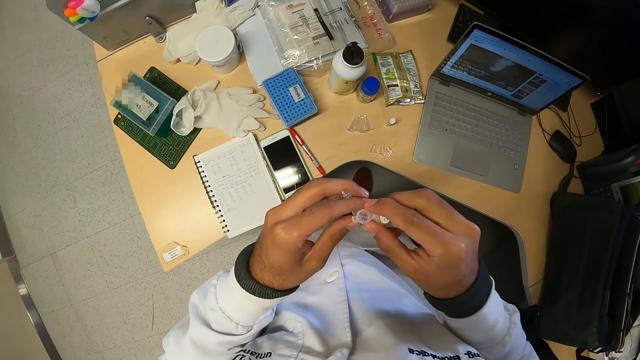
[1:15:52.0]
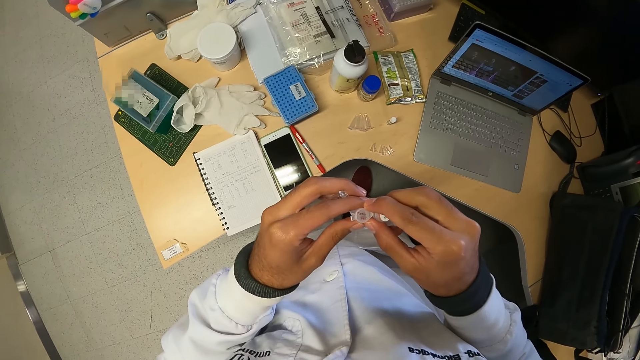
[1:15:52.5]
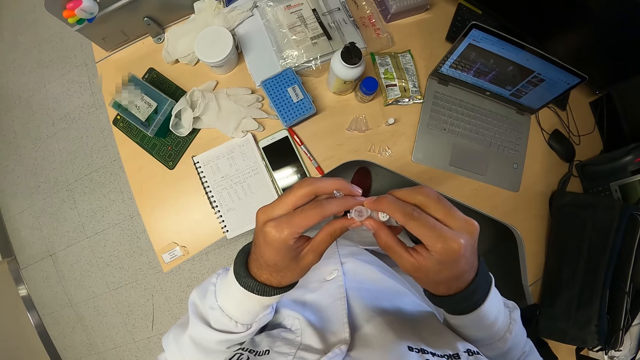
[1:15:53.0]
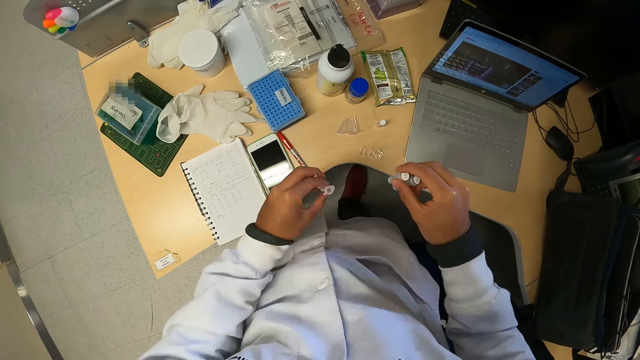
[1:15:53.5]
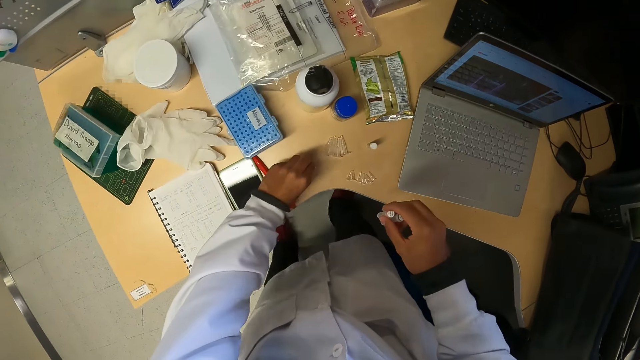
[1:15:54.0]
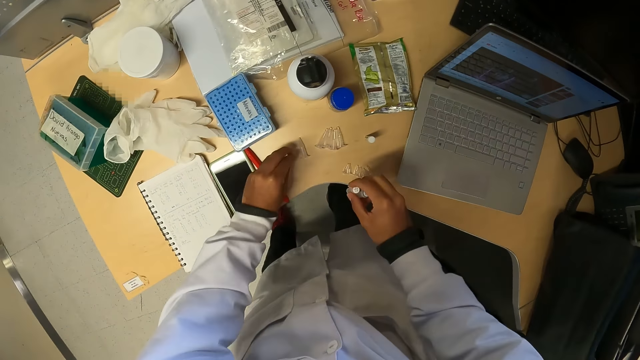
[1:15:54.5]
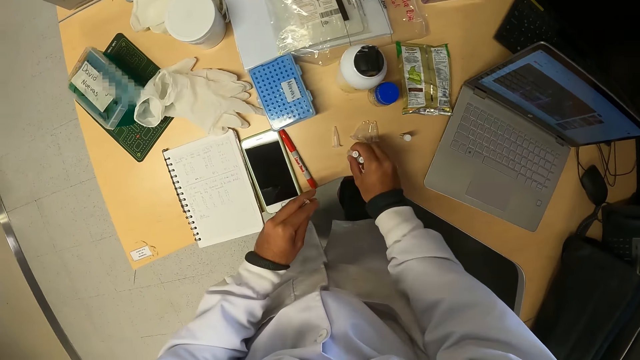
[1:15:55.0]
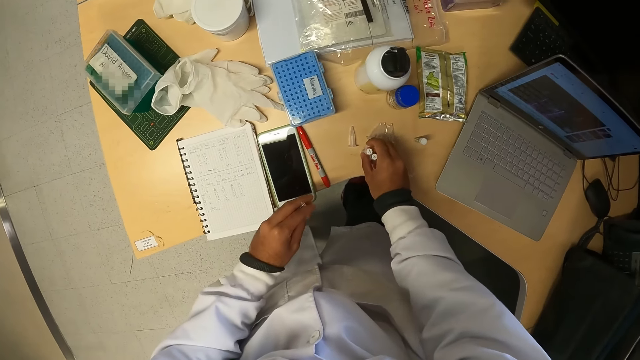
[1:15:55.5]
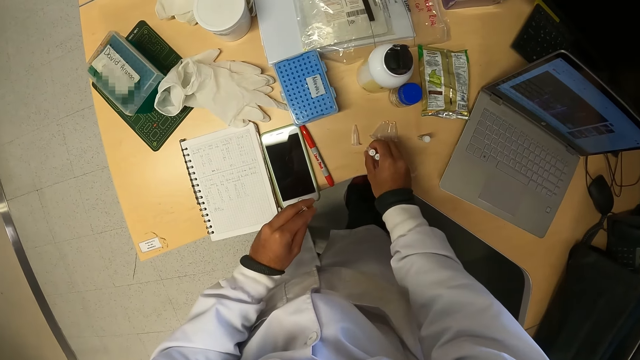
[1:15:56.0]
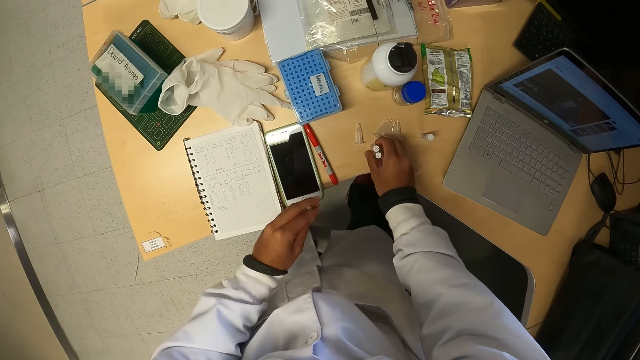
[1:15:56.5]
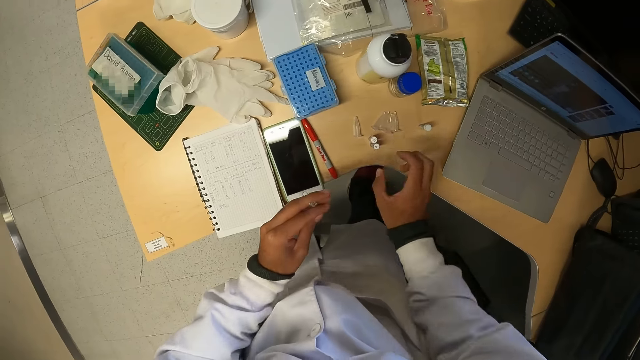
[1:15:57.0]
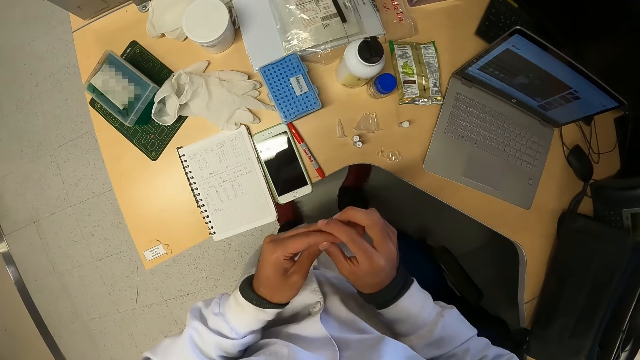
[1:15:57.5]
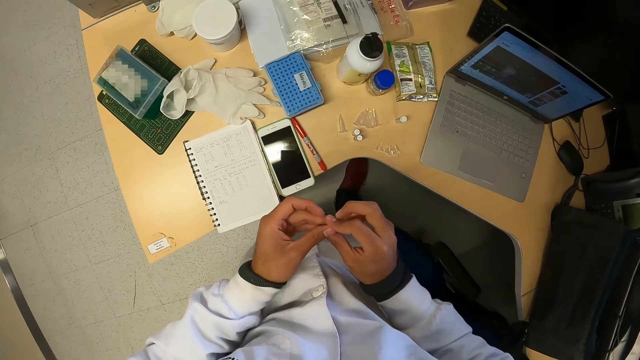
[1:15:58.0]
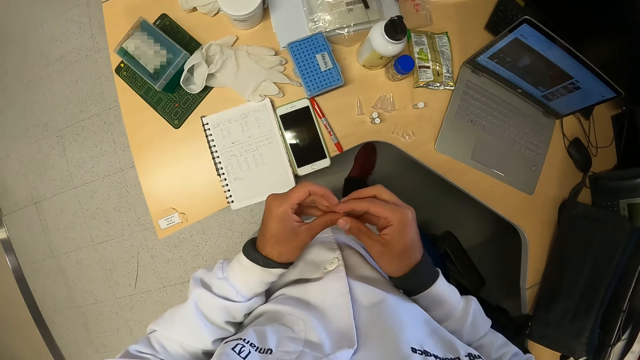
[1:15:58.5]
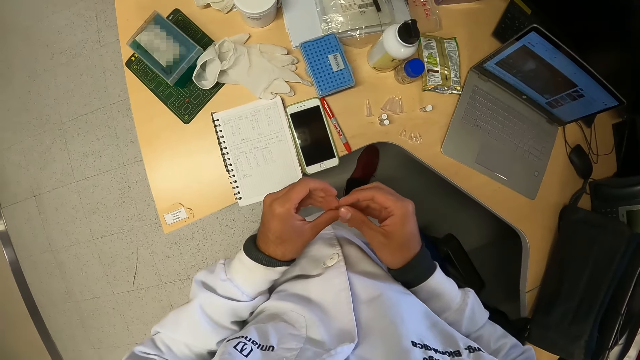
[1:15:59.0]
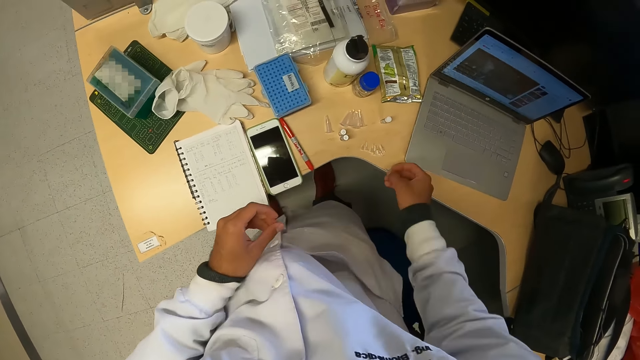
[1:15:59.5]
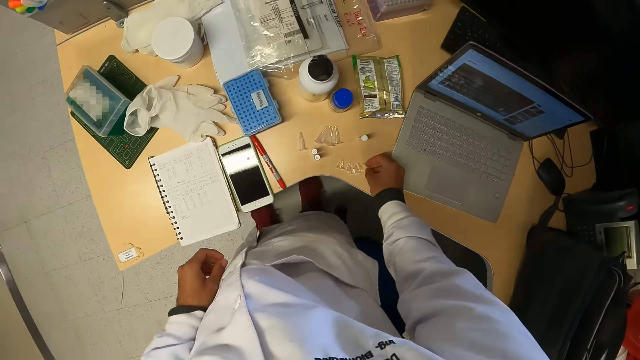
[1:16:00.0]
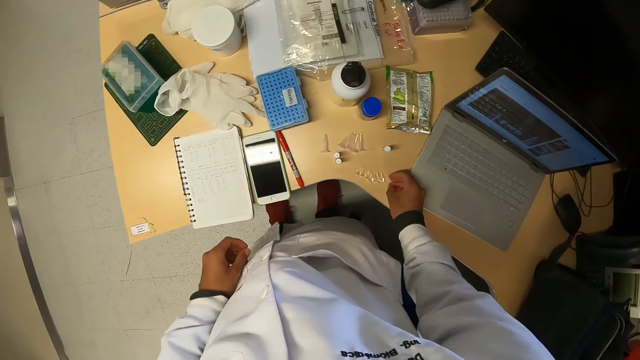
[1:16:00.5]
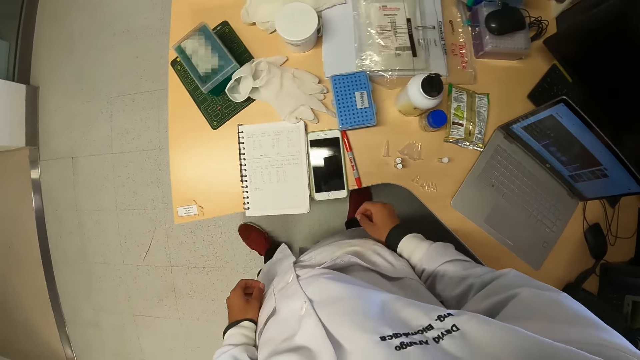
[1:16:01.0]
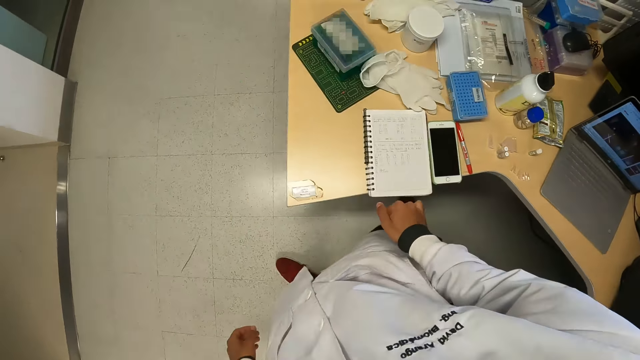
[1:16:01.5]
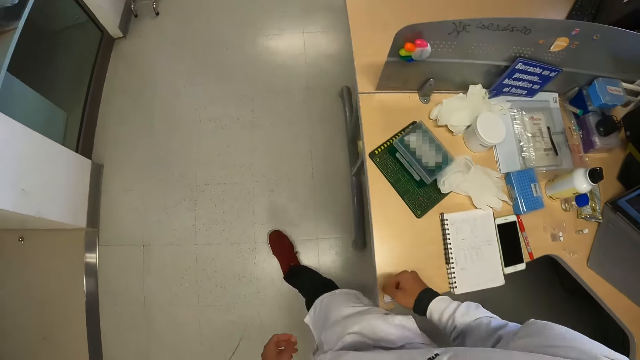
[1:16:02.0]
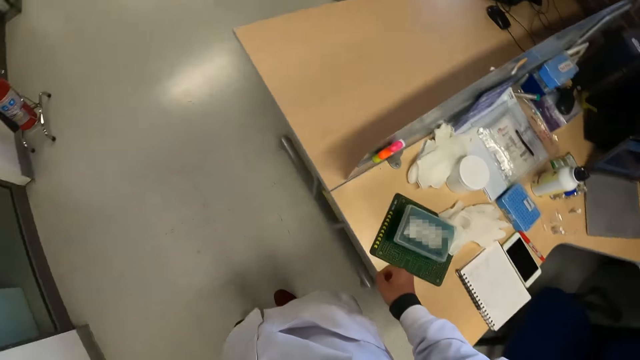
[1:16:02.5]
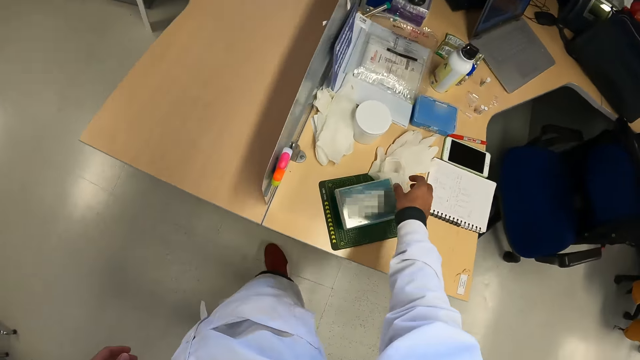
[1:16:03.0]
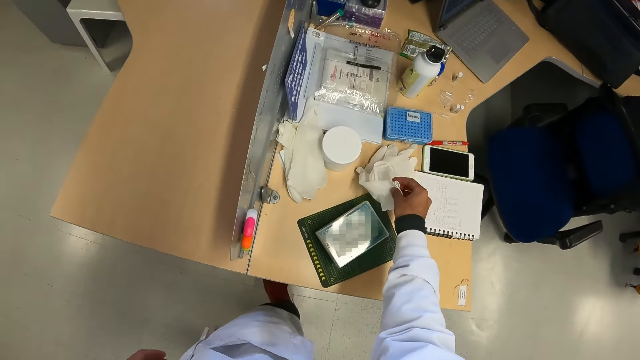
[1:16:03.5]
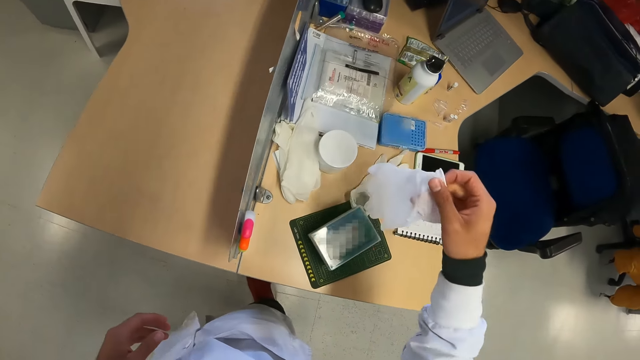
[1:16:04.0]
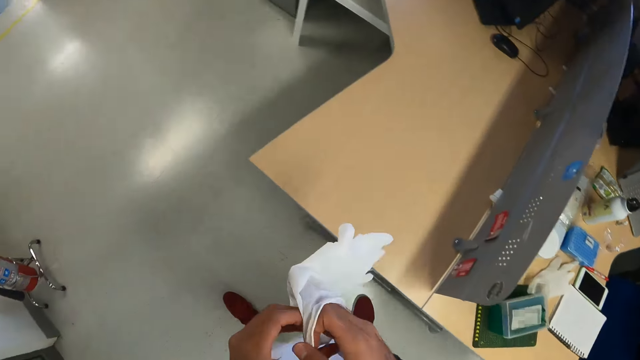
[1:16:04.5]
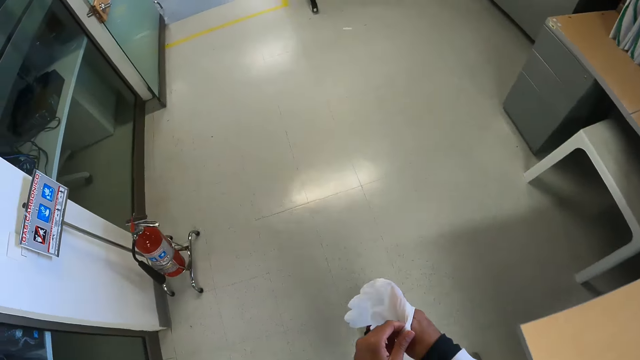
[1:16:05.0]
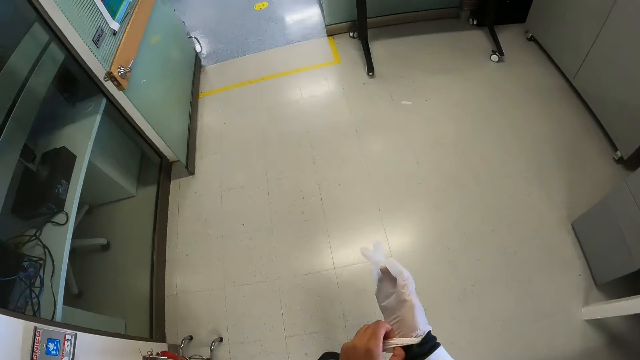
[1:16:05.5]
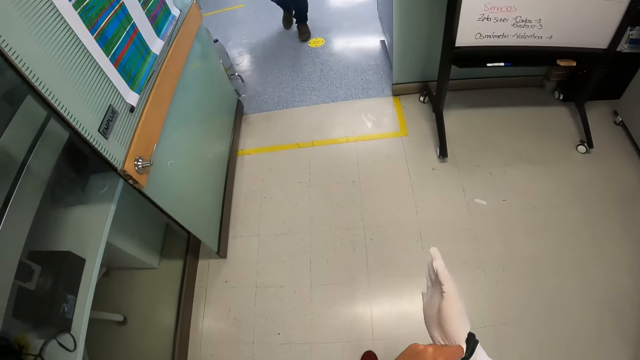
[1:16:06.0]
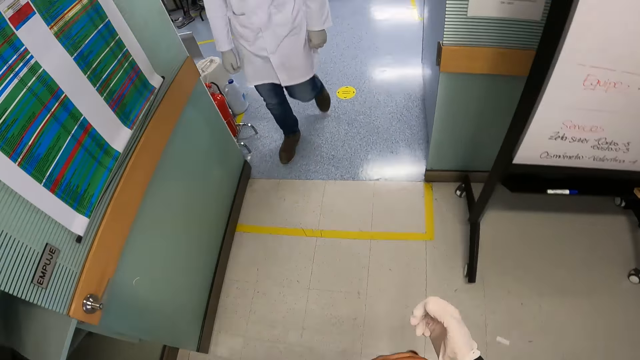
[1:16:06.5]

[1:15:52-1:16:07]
The camera wearer places the small plastic container in his left hand on the table. He drops the small plastic containers in his right hand on the table. He passes the small plastic container in his left hand to his right hand. He places the small plastic container in his right hand on the table. He walks away from the table. He picks up a hand glove from the table with his right hand. He wears the hand glove on his right hand with his left hand.

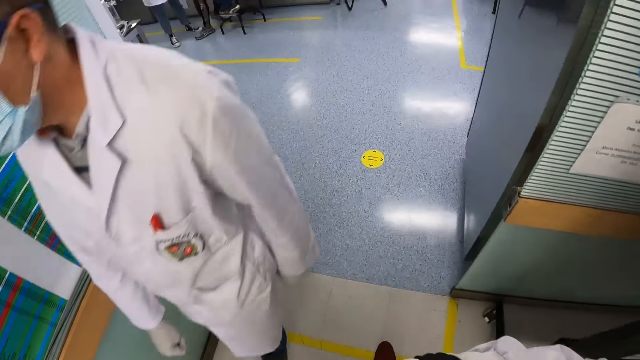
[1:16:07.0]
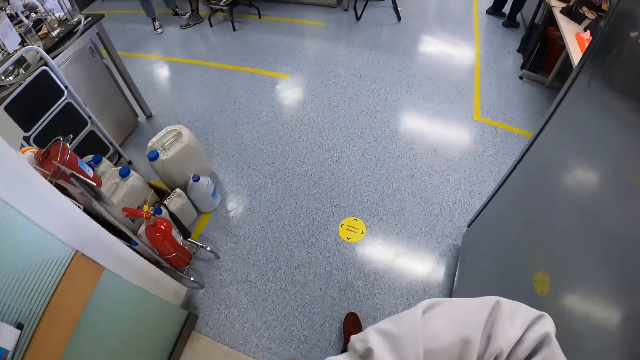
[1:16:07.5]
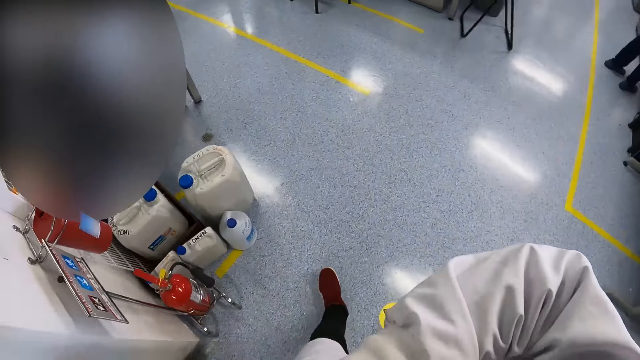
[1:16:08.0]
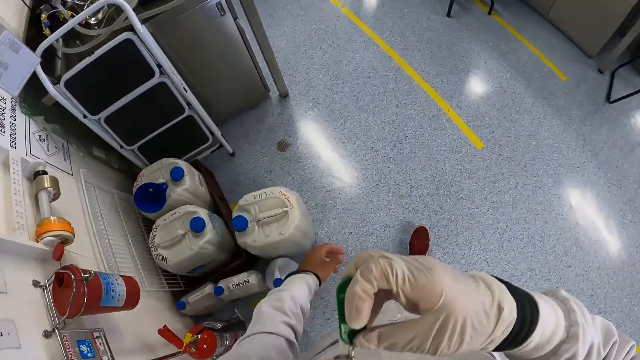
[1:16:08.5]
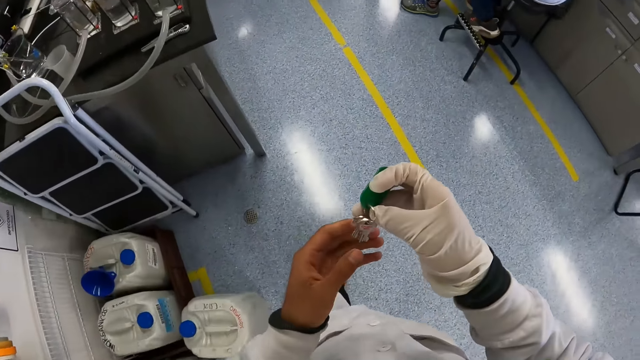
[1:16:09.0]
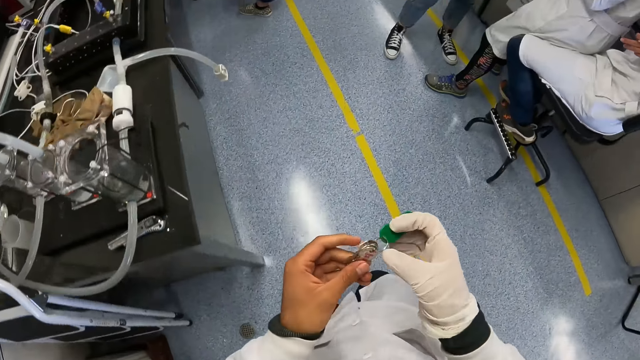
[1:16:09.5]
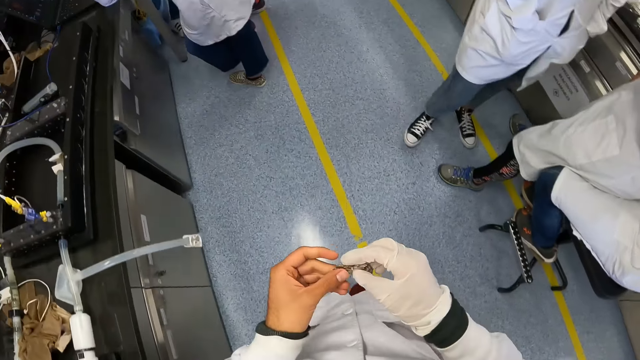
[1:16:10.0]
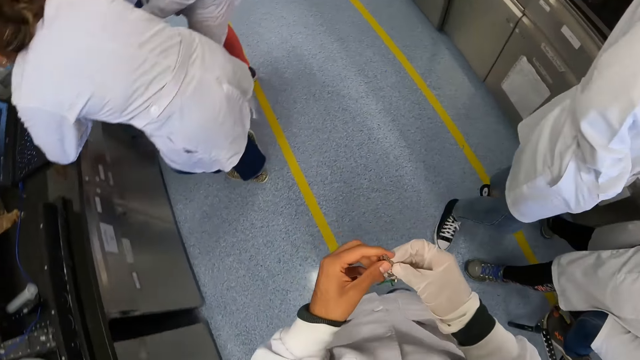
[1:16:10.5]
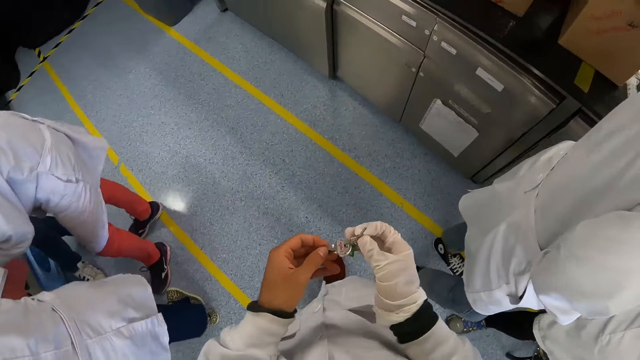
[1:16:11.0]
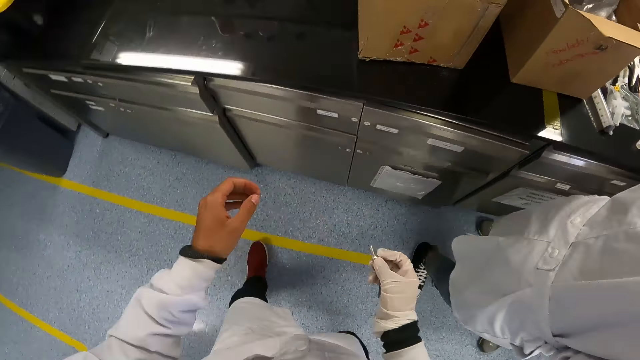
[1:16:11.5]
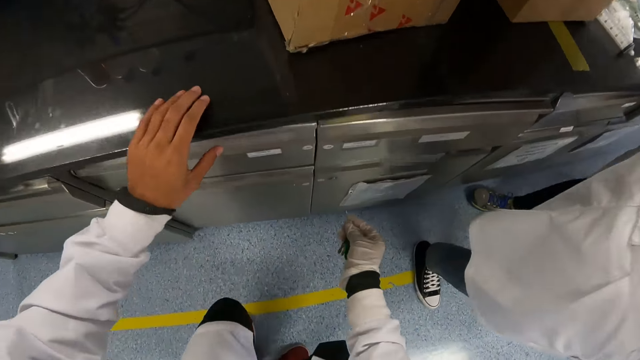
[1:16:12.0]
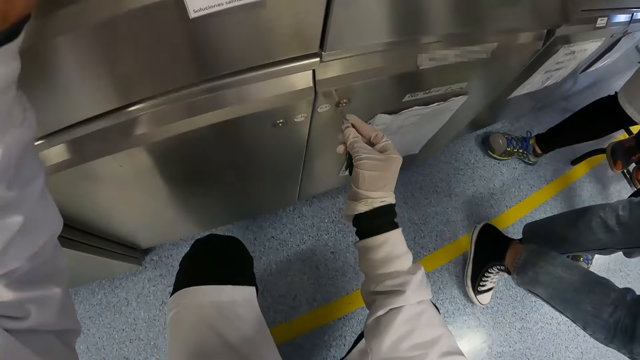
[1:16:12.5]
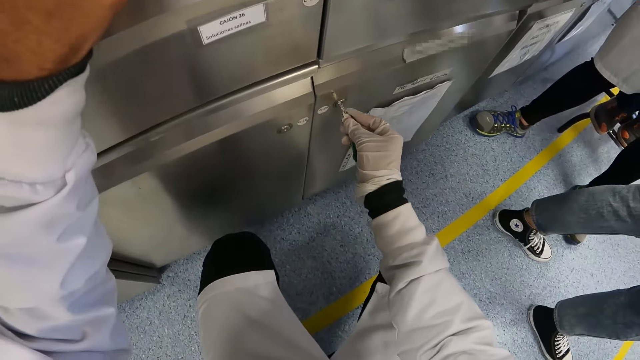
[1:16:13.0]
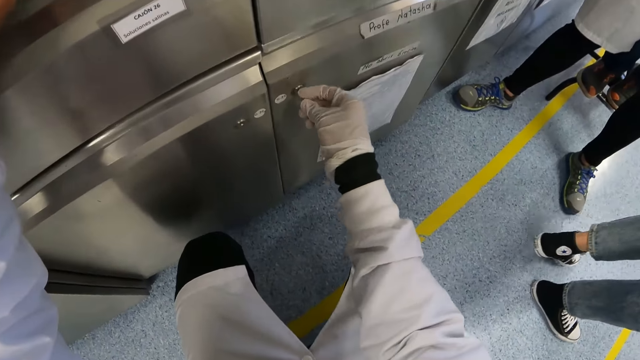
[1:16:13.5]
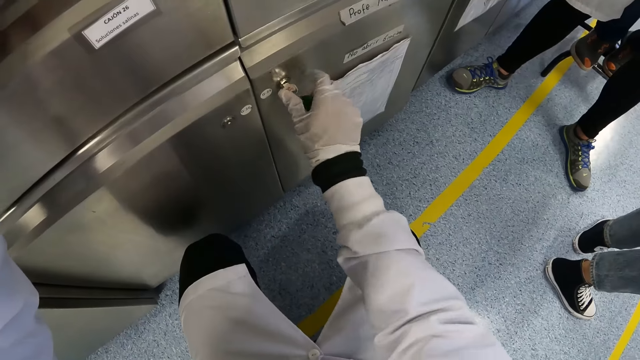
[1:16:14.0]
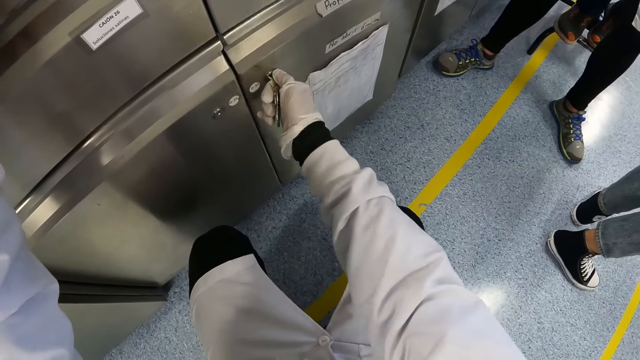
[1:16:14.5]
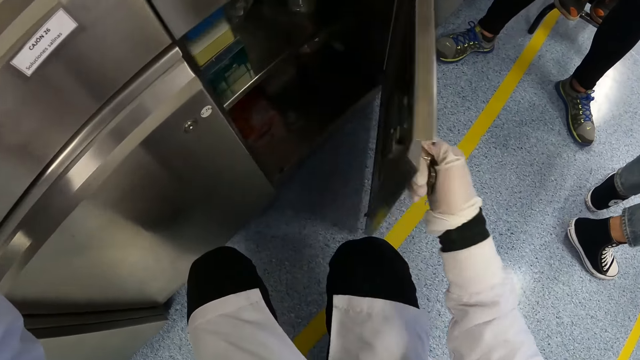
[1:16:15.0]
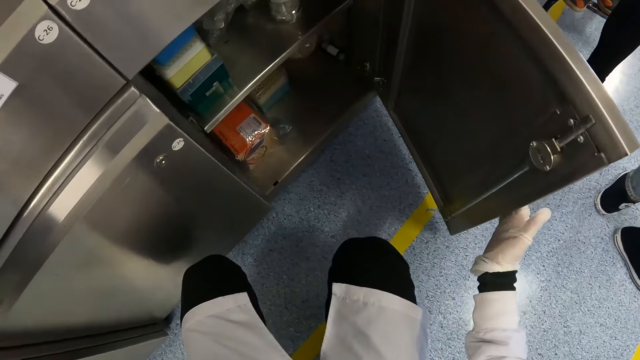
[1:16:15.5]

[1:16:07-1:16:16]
The camera wearer walks past a man. He removes a bunch of keys from the breast pocket of his lab coat with his right hand. He holds the bunch of keys with his hands. He places his left hand on a cabinet top. He inserts the key into a key hole on the cabinet with his right hand. He opens the cabinet door with the key in his right hand.
